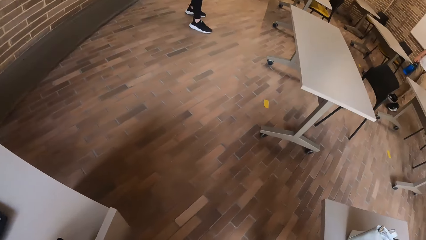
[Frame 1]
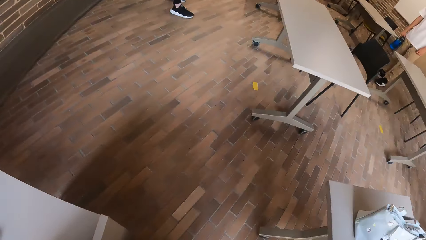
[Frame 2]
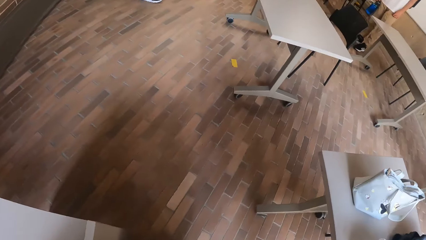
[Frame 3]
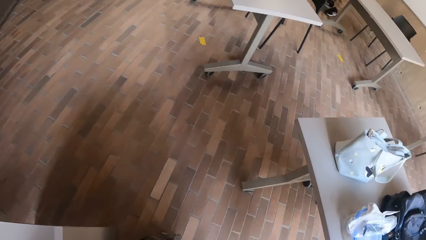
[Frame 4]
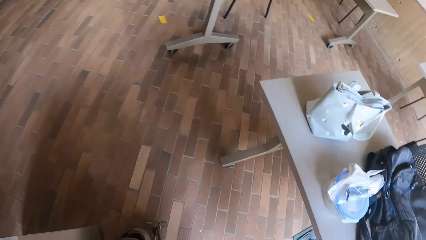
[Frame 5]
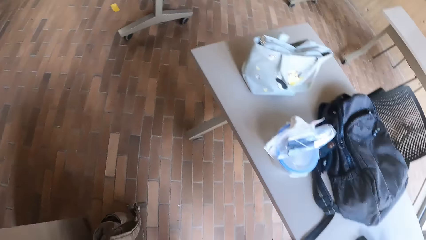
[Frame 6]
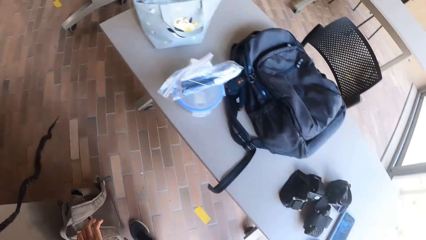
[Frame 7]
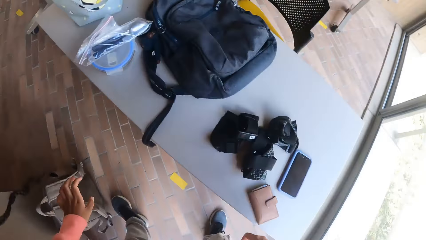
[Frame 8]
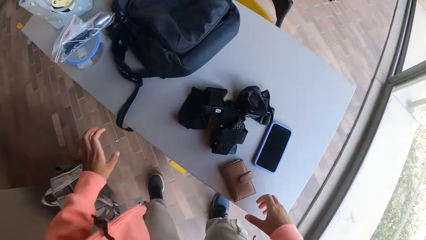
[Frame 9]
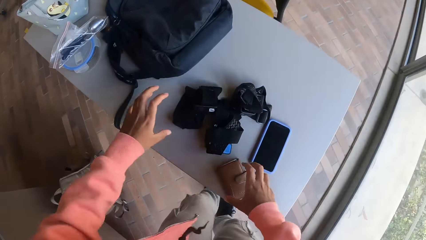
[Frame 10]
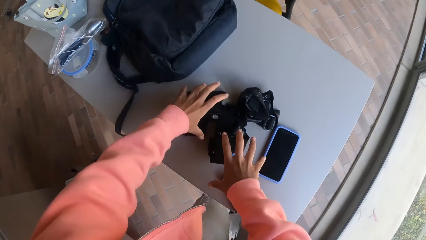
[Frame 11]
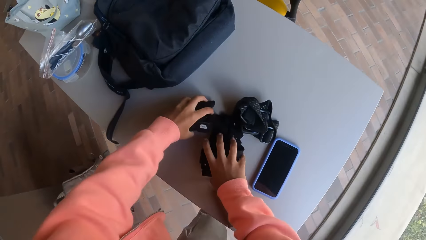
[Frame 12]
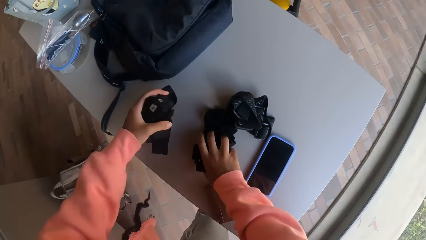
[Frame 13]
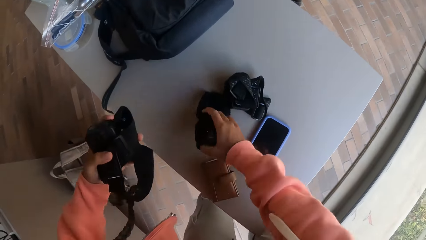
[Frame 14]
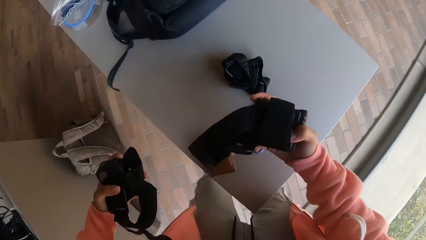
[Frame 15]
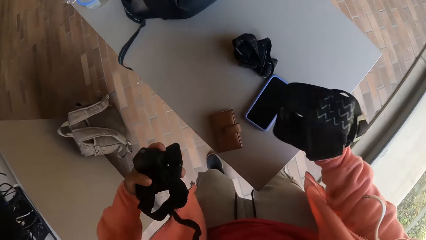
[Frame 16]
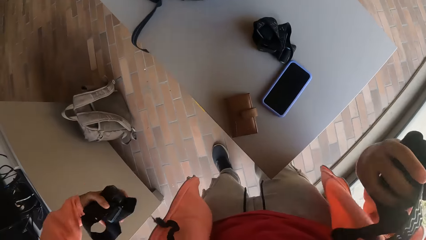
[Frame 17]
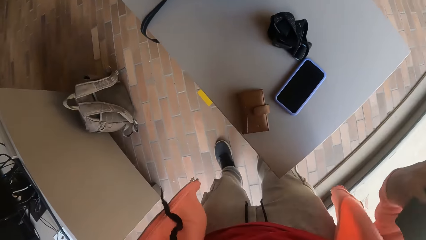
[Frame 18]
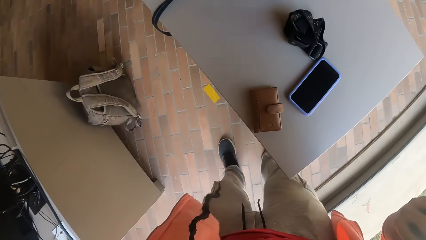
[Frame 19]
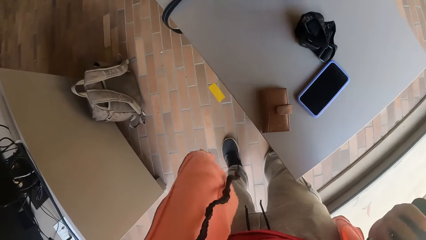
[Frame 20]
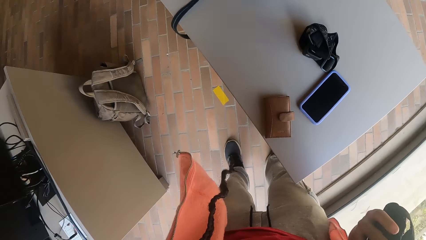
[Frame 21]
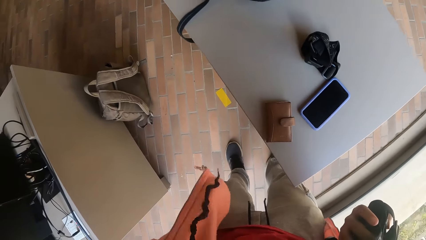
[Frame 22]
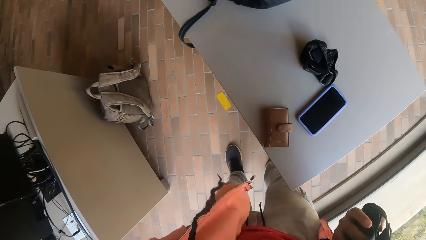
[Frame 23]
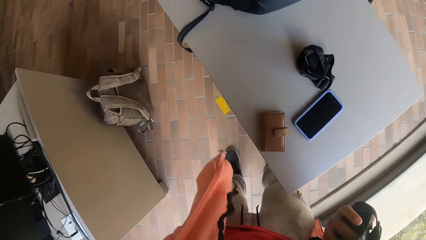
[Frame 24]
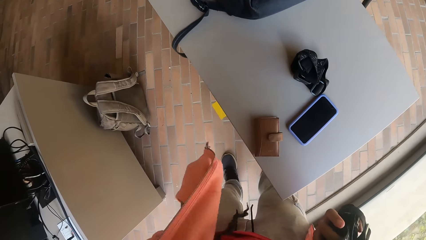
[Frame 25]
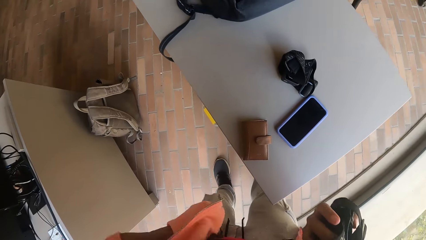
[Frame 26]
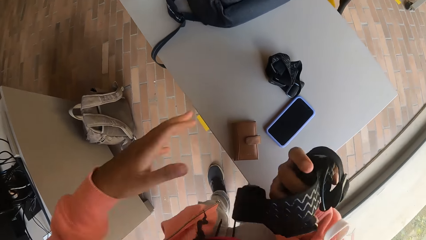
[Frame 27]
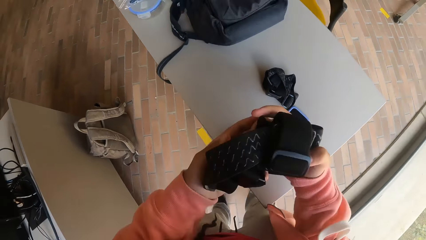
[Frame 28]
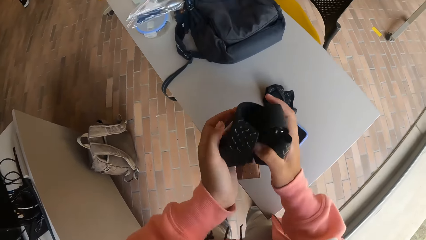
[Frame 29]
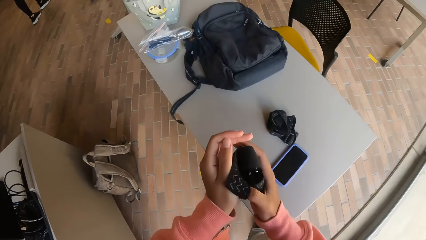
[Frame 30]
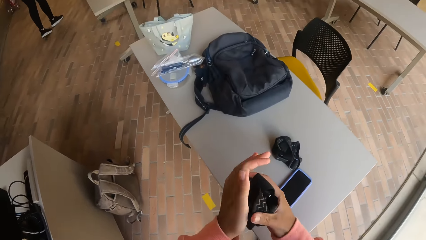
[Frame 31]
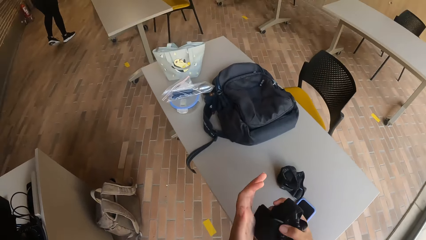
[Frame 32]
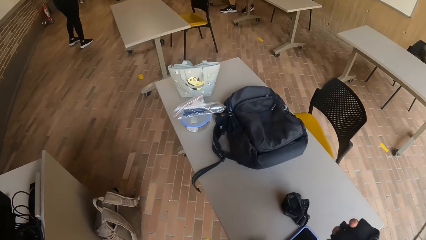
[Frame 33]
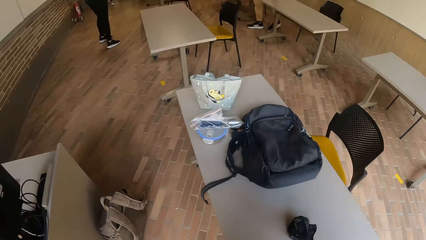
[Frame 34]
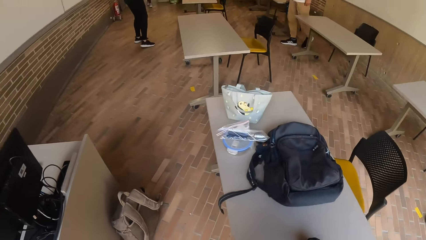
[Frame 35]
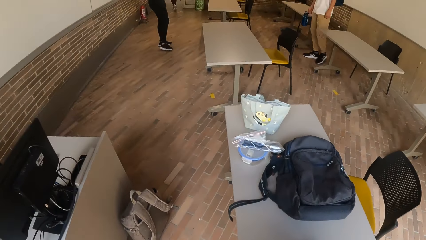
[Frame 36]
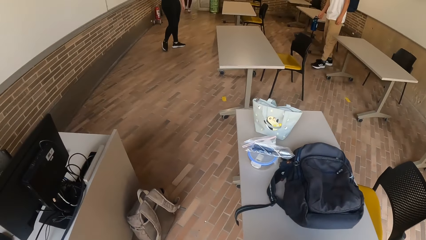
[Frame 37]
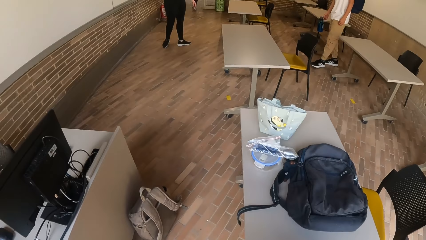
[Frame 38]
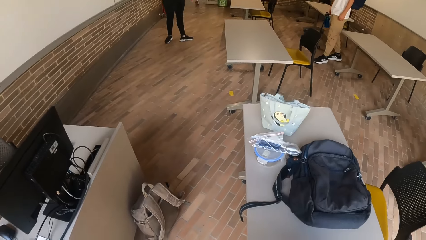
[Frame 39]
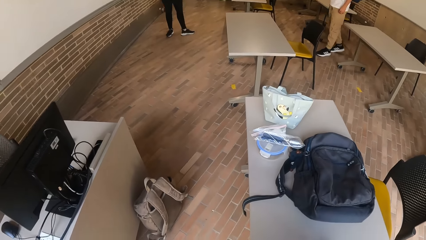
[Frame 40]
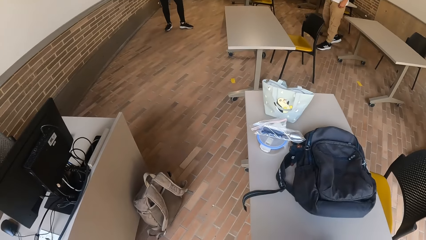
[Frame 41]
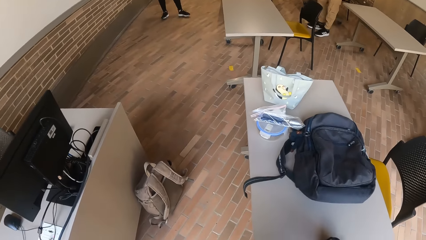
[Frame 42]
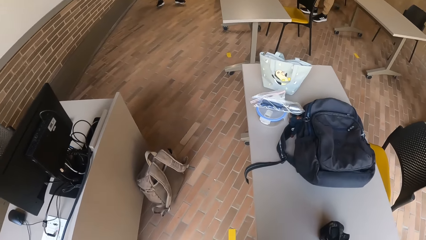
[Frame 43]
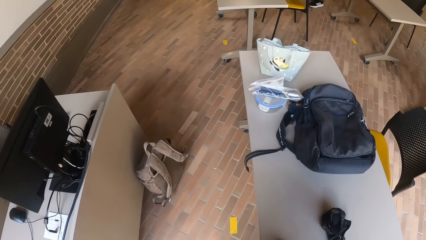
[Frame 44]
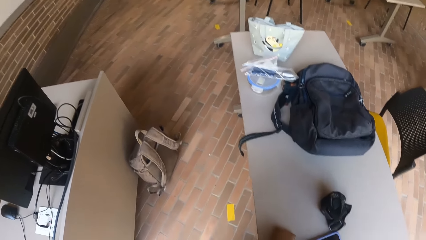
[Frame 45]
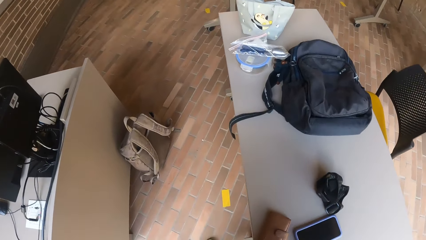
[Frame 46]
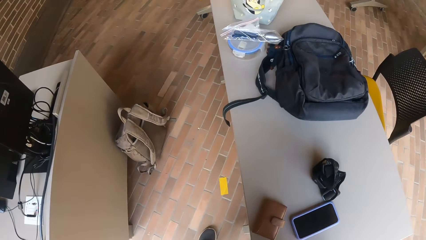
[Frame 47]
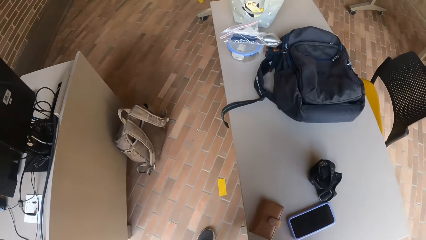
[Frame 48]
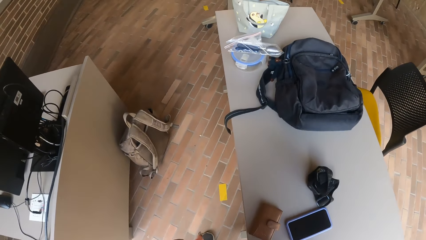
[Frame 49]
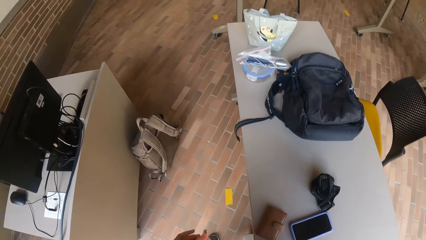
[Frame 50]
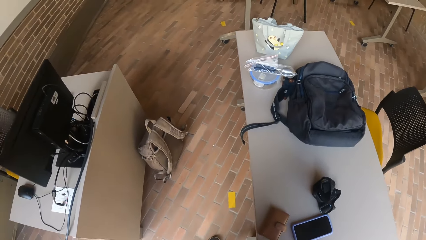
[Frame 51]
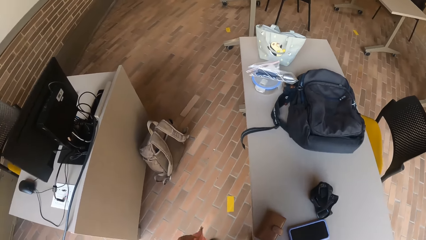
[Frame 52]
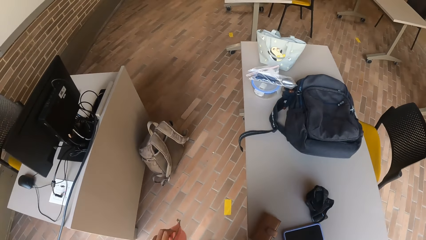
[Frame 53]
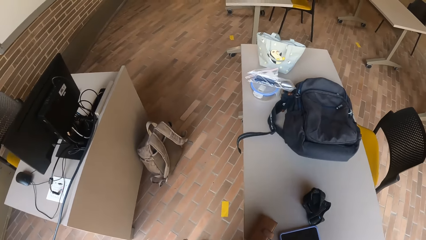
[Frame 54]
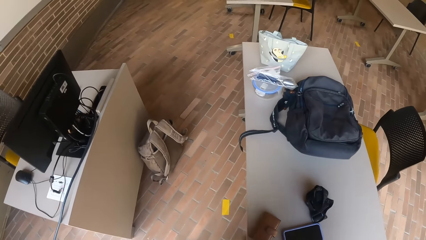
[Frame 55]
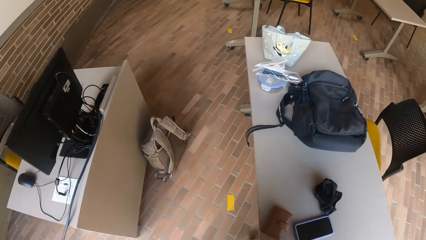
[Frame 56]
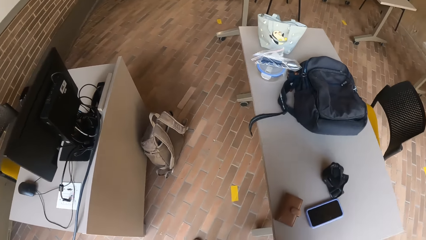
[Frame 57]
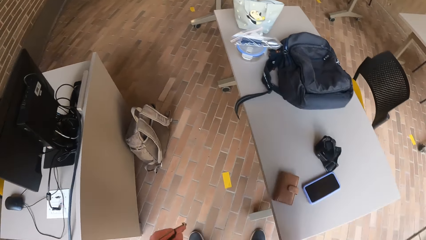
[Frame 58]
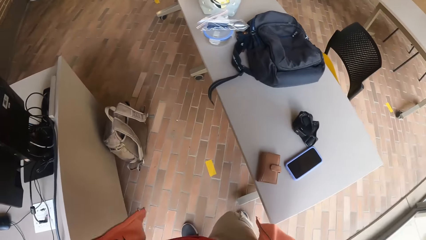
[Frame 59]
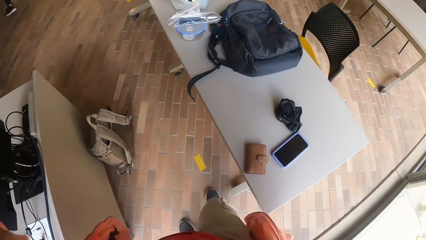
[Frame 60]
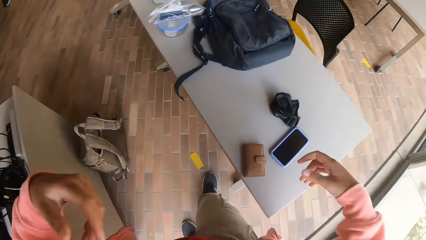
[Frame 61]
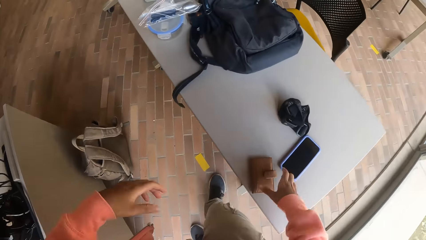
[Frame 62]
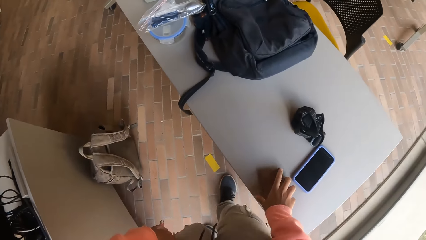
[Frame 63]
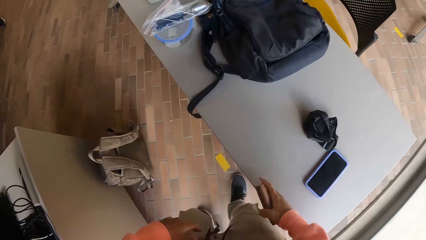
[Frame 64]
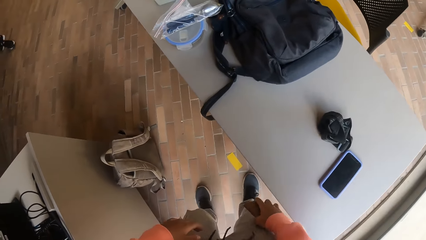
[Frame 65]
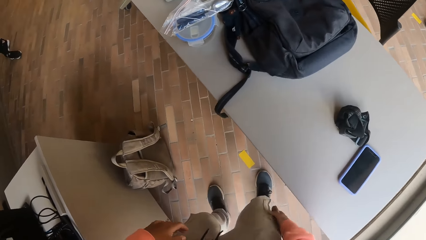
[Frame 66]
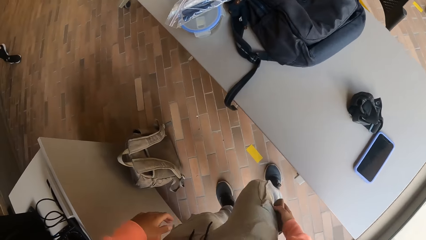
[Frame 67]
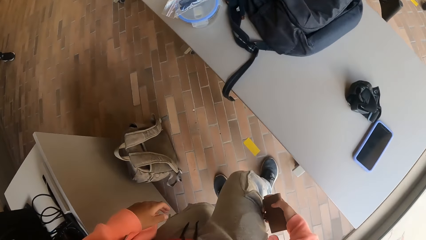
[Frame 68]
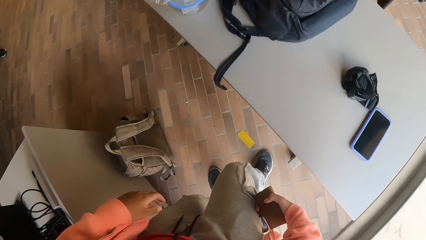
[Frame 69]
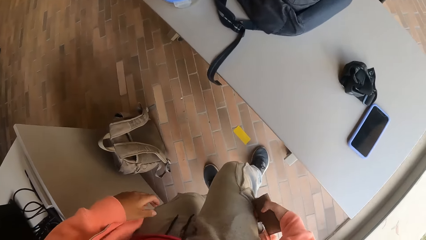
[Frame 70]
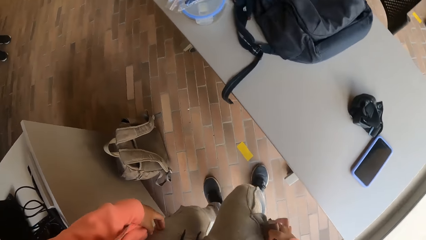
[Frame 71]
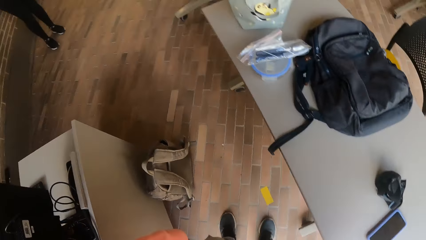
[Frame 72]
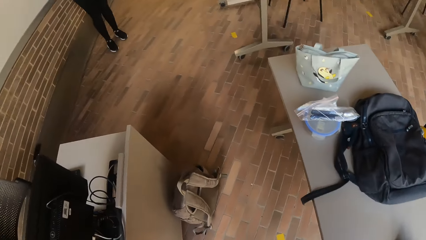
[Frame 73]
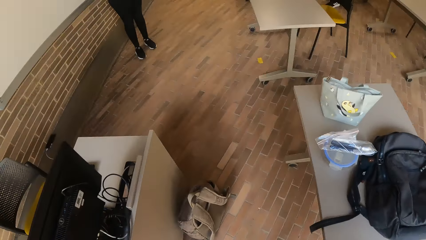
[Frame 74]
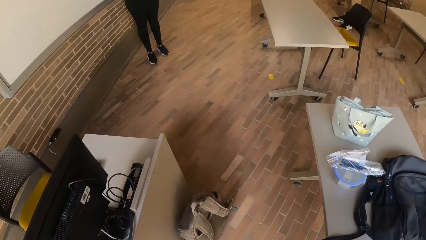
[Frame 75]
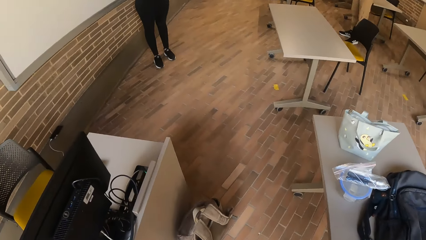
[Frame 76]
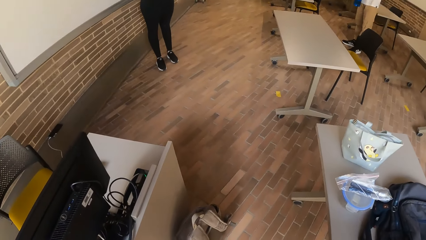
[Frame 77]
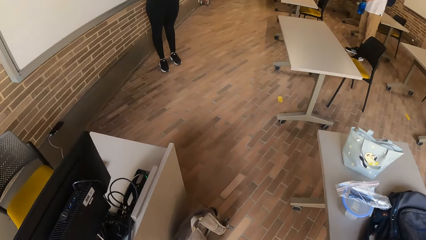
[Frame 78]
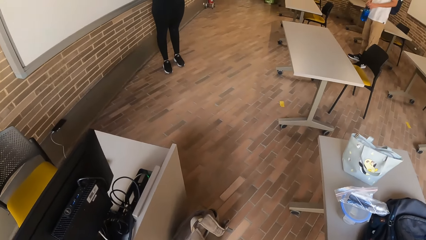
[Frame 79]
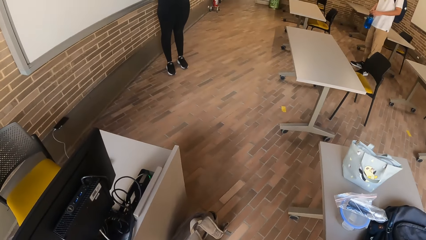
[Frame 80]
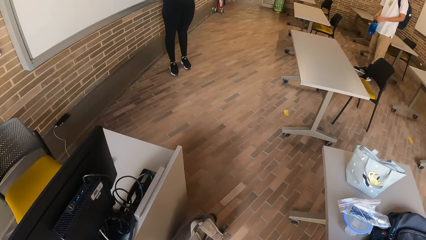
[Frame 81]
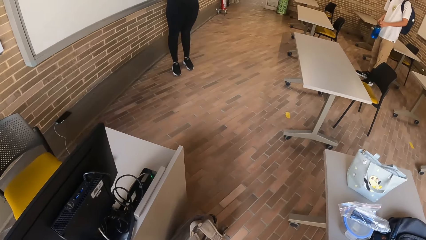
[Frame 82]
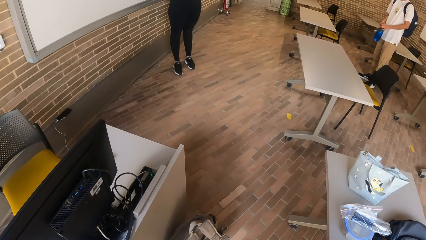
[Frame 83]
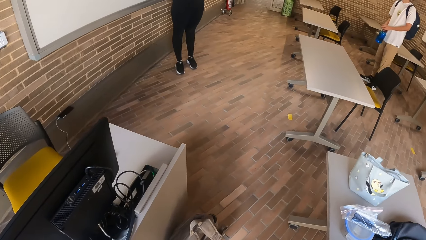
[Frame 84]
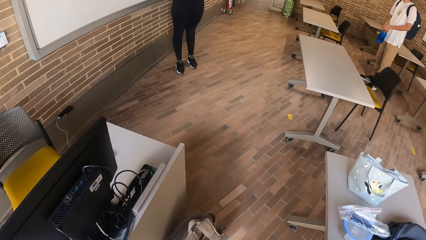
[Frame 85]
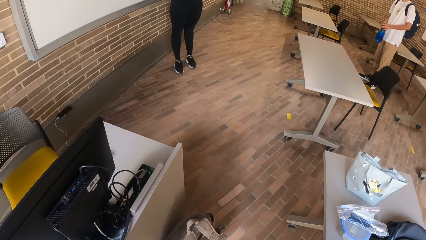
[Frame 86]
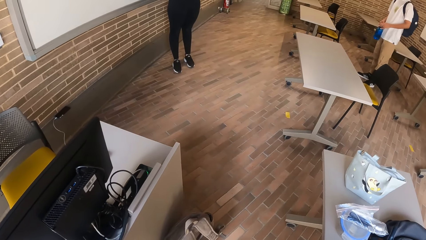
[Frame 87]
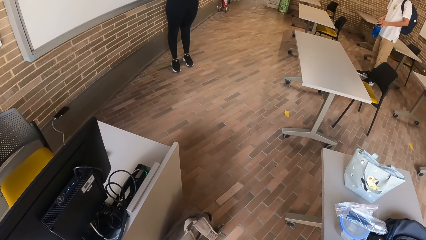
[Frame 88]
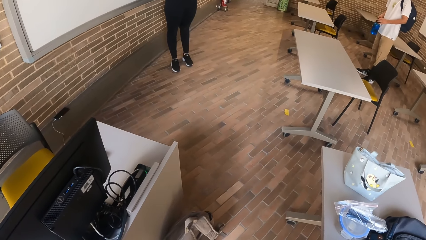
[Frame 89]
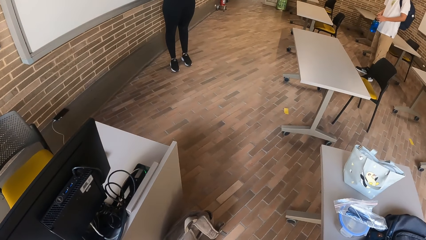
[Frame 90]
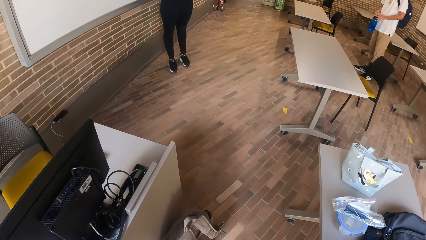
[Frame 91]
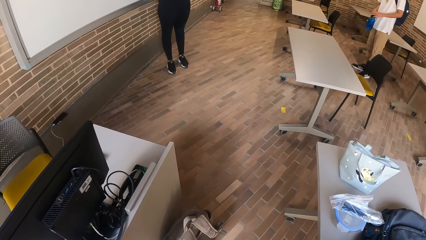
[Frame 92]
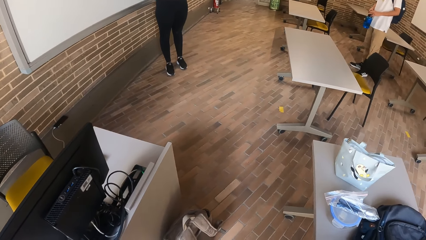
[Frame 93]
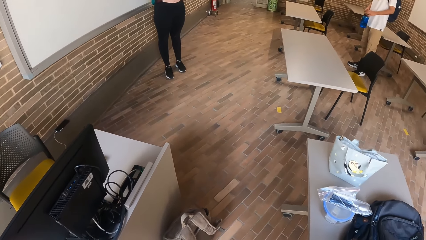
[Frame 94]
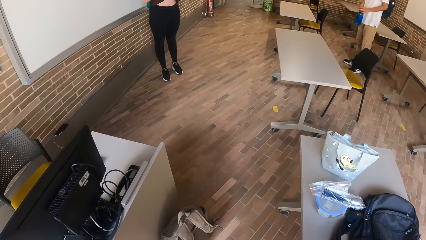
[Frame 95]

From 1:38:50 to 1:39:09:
The camera wearer picks up the camera from the table with his right hand. He picks up the camera from the table with his left hand. He picks up the wallet from the table with his right hand. He puts the wallet in the pocket of his trouser with his right hand.
